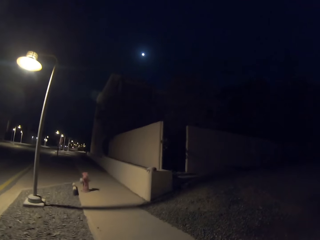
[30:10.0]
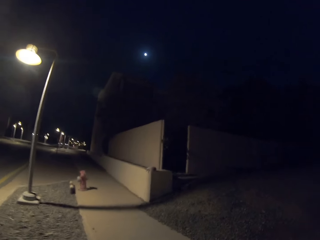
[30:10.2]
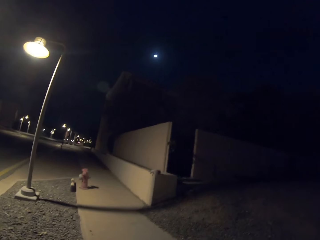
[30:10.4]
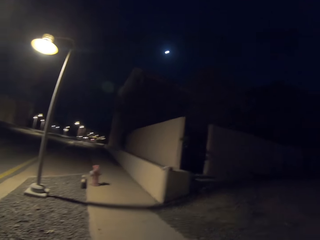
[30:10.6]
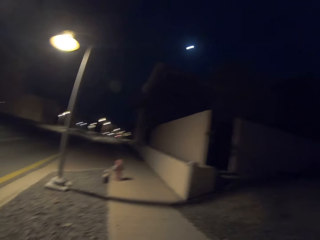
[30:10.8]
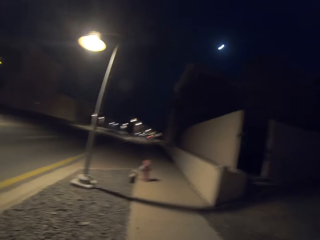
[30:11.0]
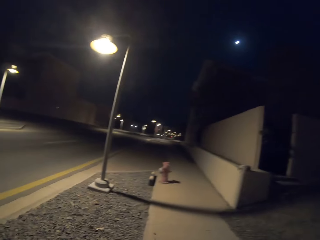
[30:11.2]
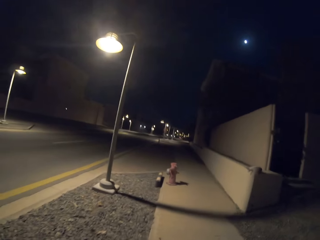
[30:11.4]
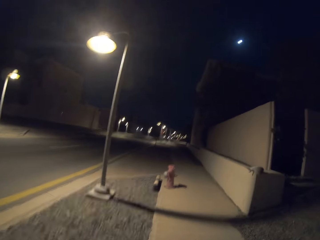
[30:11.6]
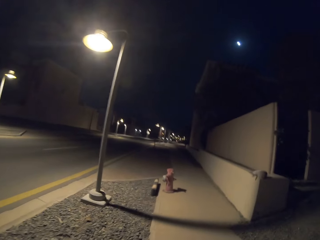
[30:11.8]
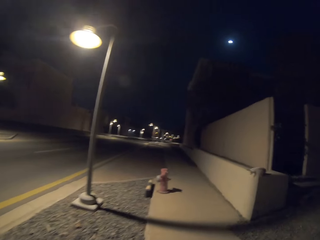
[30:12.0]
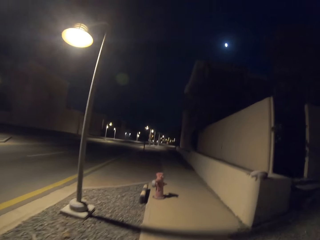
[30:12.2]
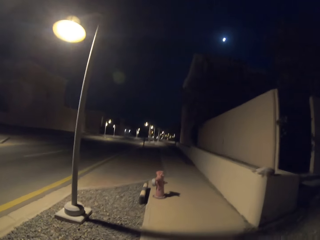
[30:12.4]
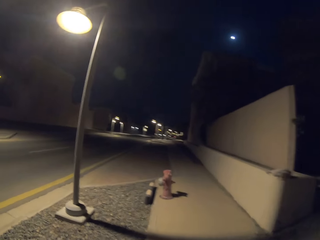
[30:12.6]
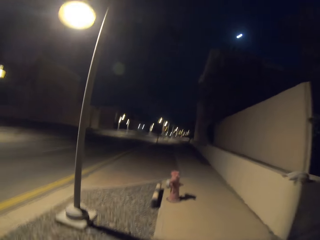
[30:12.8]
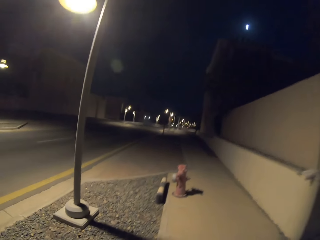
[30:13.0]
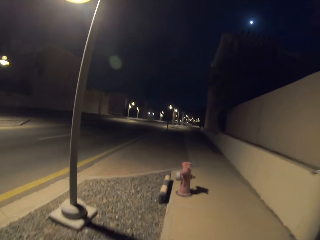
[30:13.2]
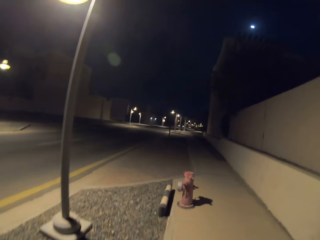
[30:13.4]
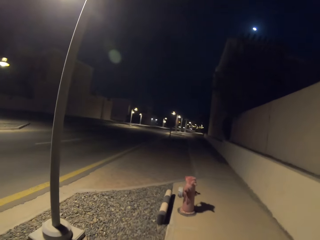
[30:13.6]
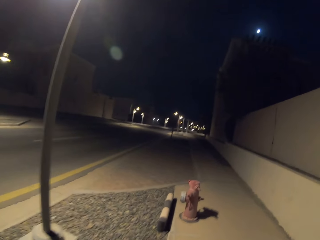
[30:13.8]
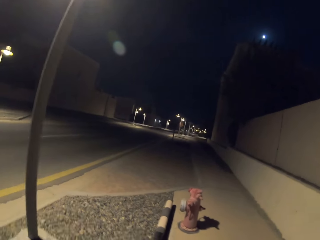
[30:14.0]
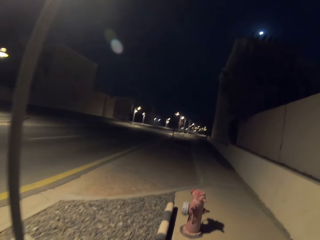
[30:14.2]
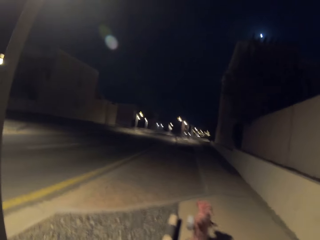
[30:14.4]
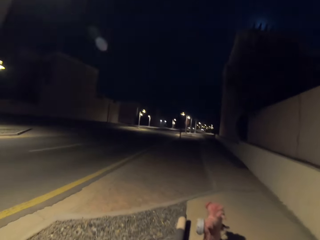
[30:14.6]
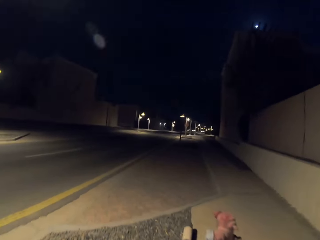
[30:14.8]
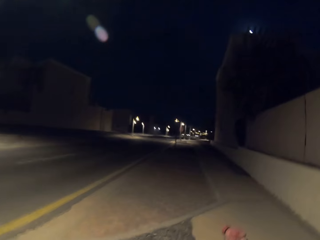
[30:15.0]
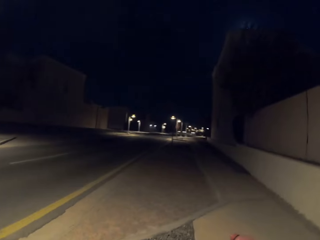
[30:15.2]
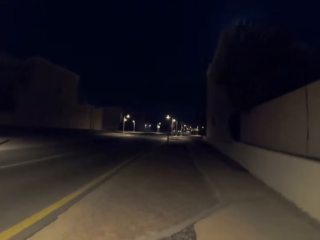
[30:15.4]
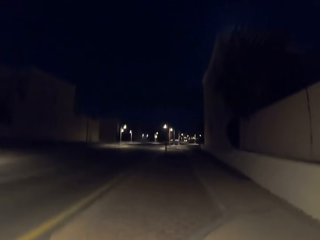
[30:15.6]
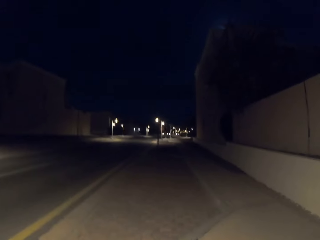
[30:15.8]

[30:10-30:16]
The camera wearer walks along the sidewalk.

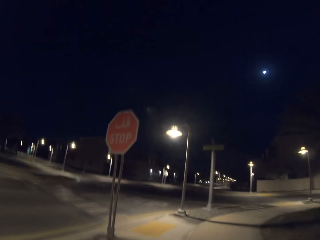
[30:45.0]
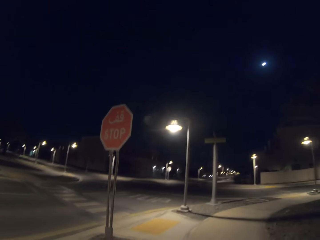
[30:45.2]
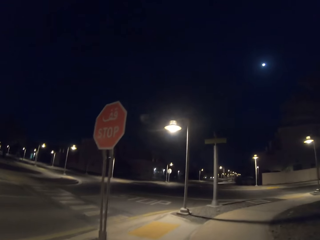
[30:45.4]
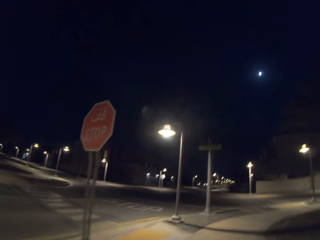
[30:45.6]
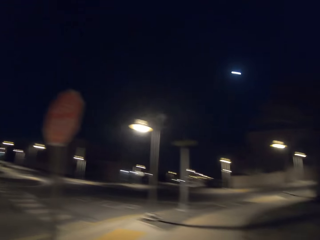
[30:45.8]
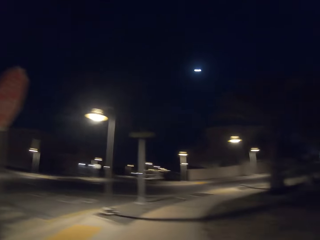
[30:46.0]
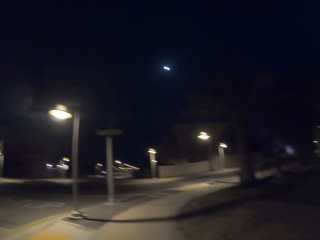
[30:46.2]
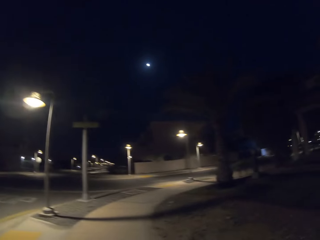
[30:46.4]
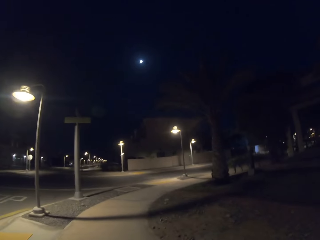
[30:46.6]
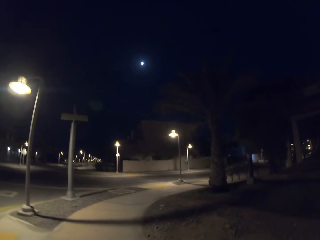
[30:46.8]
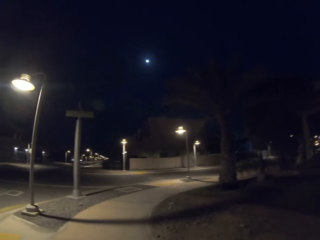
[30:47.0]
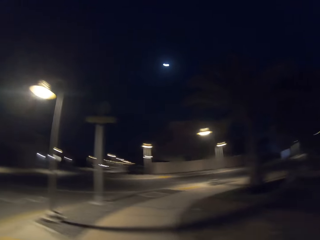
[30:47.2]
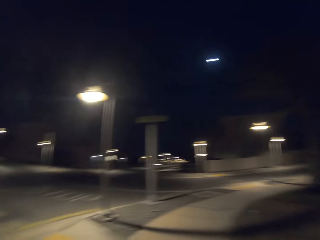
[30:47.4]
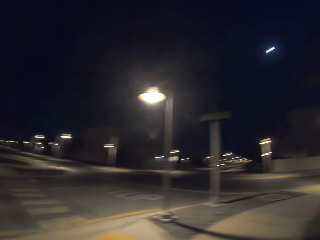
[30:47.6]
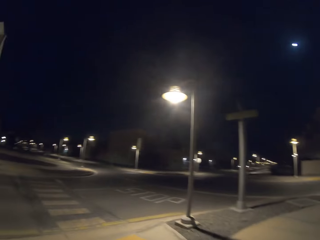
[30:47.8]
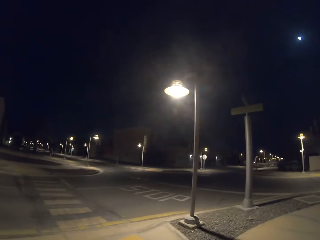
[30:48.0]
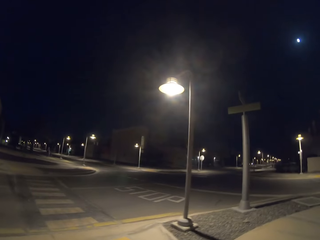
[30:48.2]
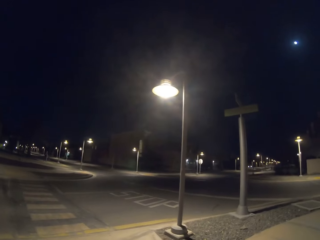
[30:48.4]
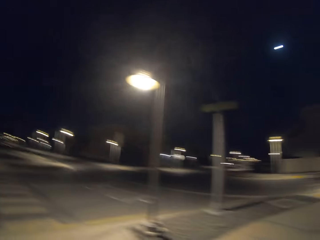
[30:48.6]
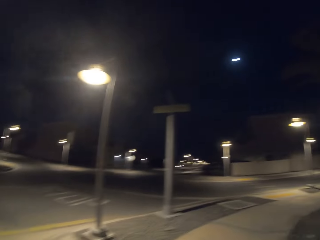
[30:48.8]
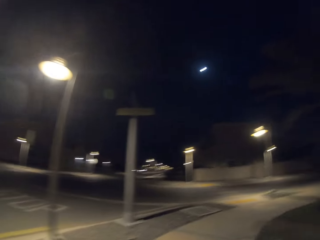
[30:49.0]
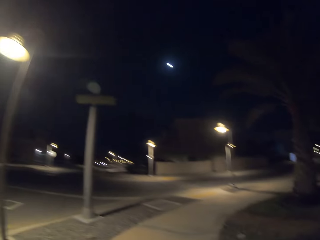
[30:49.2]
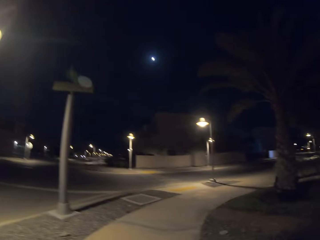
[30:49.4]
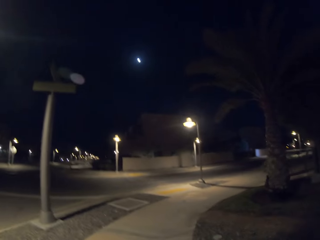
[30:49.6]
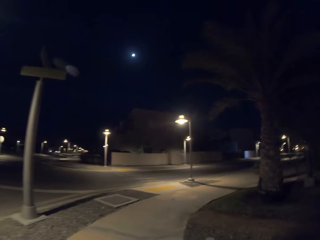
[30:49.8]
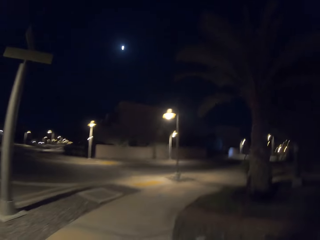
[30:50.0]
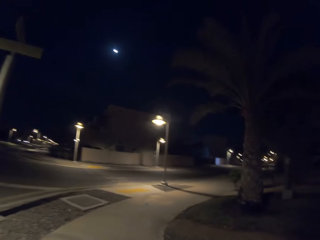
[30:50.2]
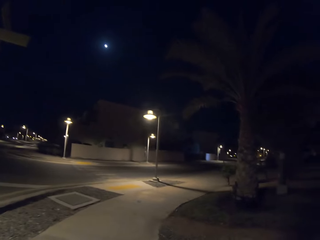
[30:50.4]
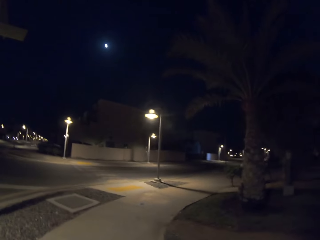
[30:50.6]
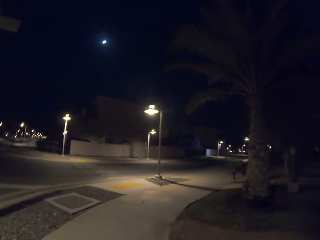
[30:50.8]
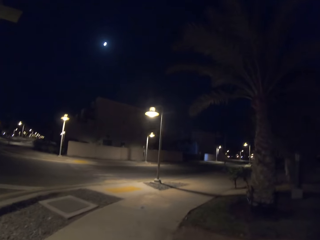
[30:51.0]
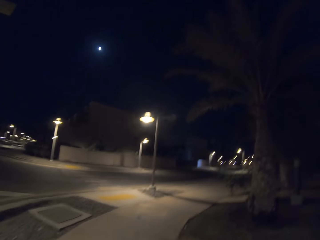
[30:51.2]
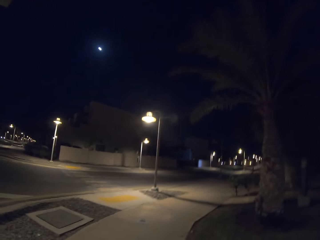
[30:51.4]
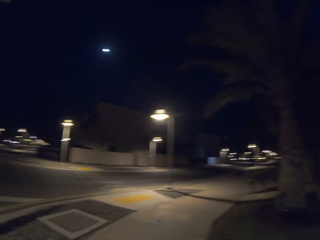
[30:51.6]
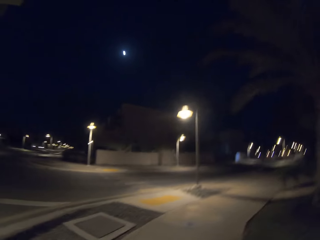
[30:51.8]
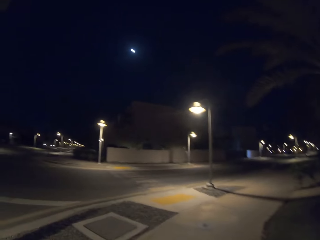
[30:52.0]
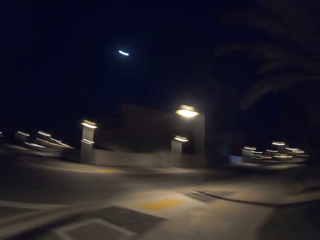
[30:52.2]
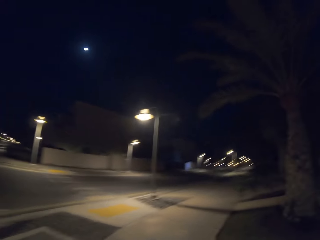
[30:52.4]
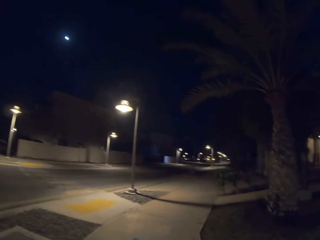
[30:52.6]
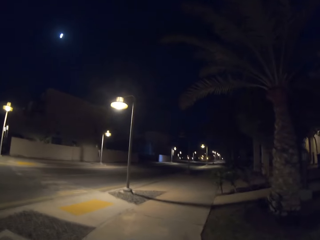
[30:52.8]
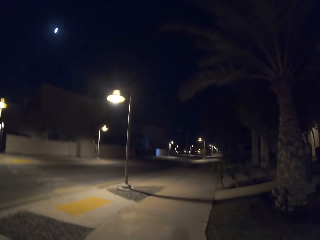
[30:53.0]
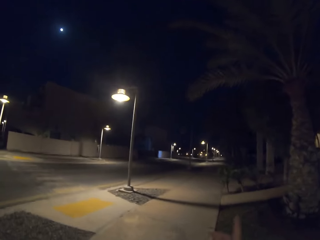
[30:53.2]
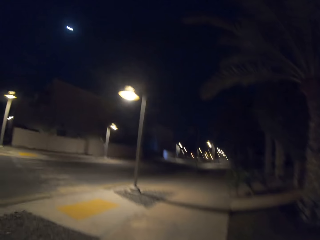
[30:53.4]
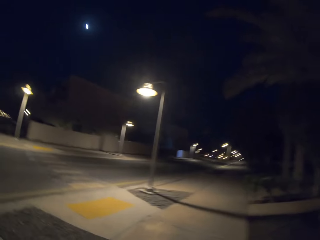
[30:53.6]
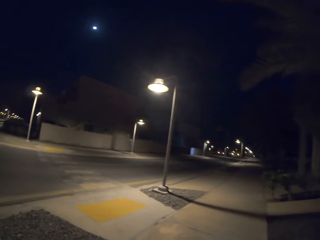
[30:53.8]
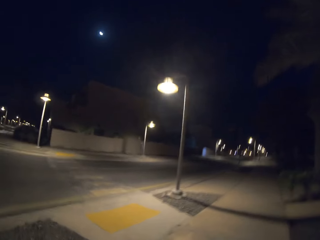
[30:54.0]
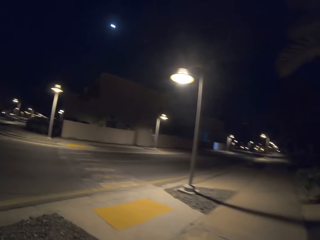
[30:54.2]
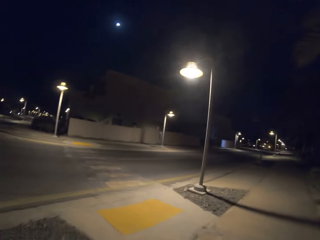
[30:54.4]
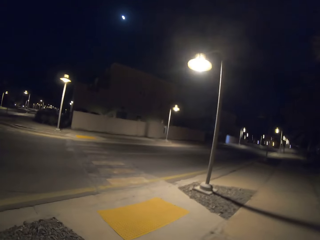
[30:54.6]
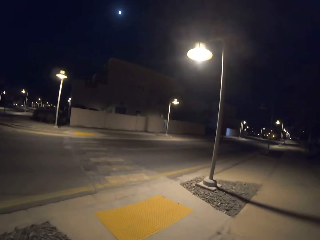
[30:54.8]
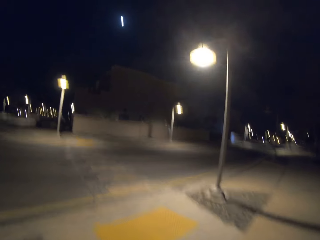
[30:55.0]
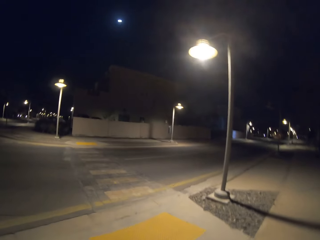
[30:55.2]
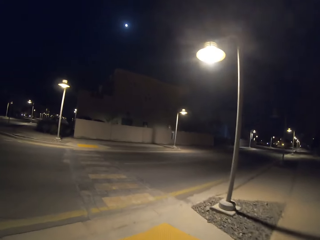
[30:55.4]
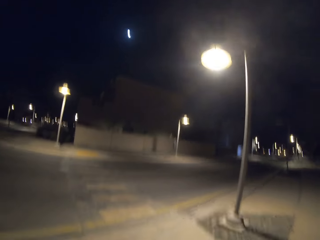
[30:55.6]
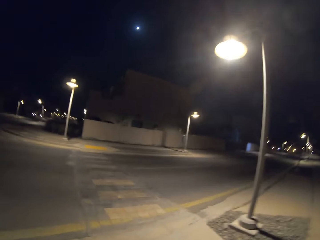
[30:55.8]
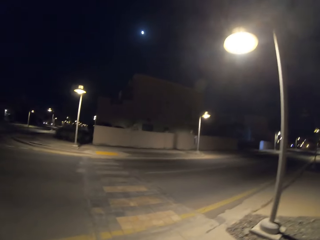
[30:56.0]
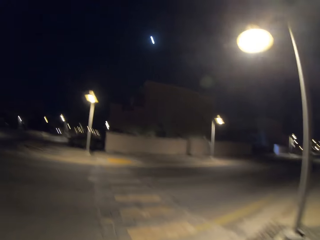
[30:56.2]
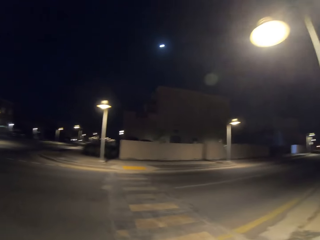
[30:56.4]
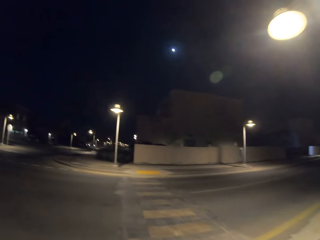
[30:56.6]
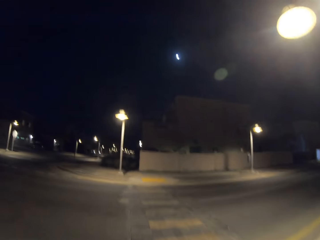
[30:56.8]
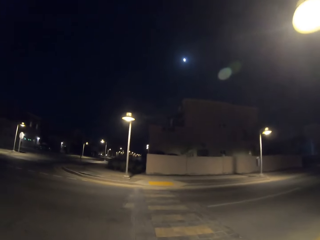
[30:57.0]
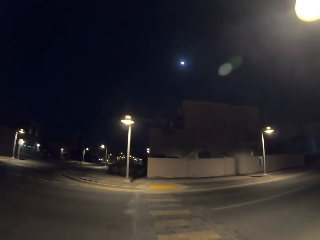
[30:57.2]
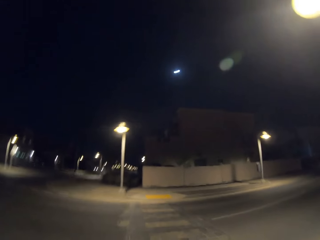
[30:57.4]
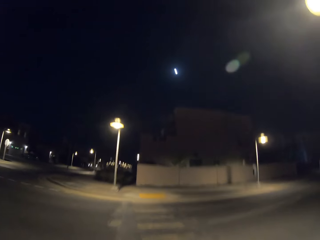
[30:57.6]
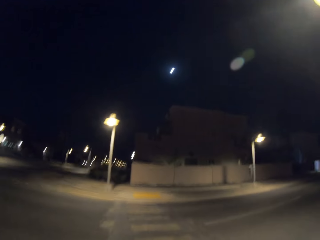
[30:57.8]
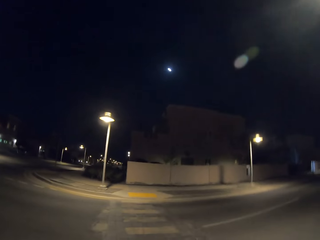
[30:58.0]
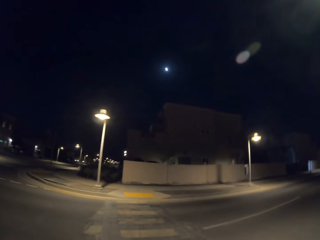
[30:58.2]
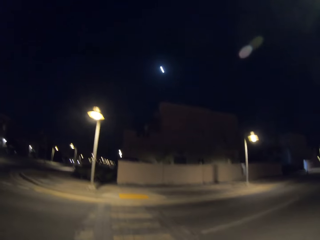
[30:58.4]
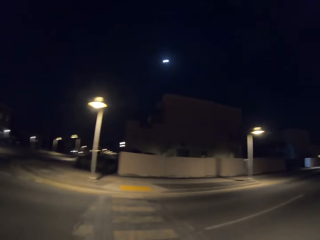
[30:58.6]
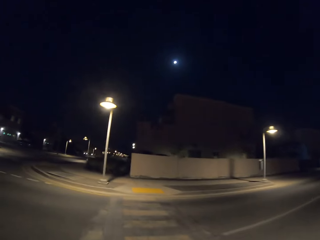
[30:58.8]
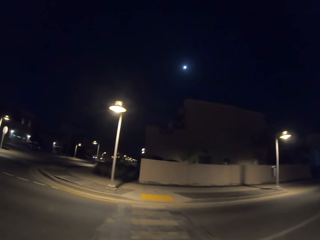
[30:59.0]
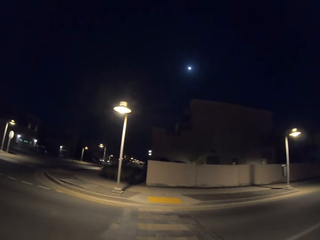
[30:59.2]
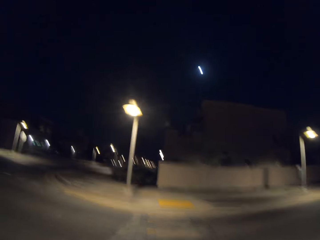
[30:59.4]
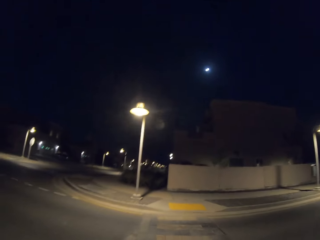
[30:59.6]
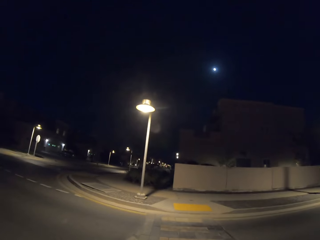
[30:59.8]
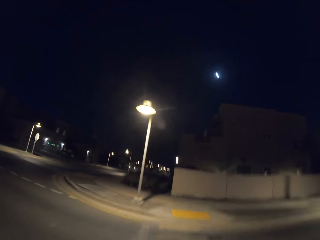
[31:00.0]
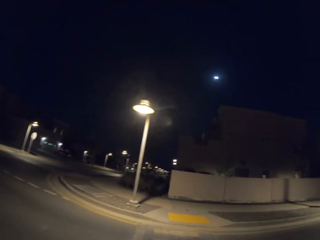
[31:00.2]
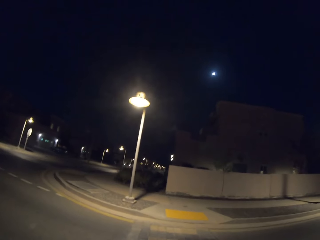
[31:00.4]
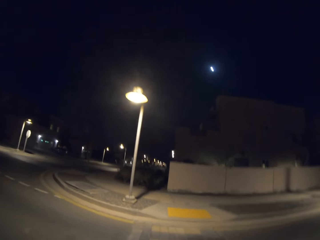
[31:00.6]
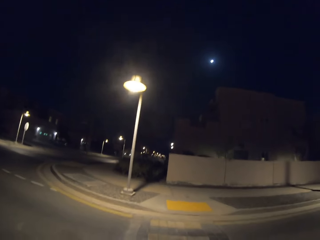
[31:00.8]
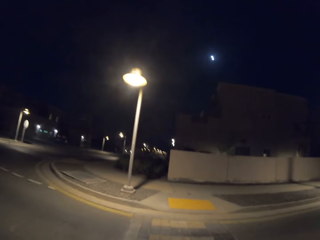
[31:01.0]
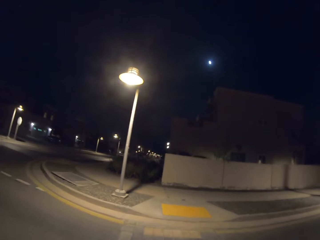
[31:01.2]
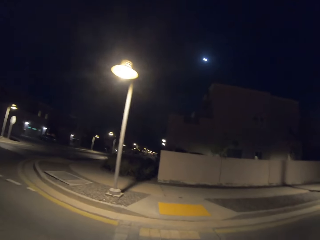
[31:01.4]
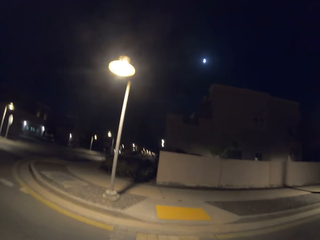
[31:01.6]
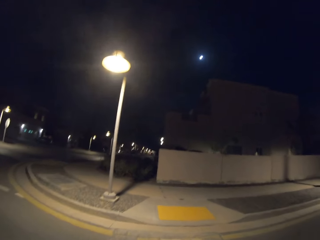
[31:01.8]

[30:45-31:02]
The camera wearer looks around. They walk along the sidewalk. They cross the road at a zebra crossing.
